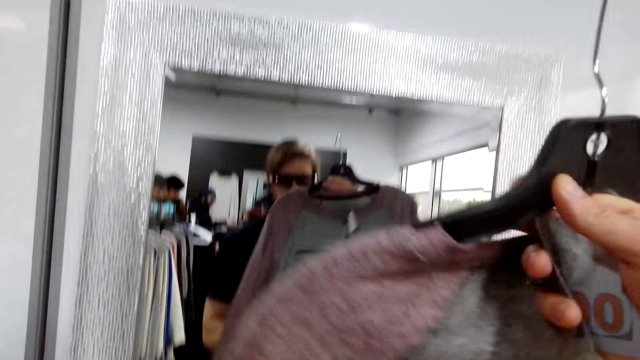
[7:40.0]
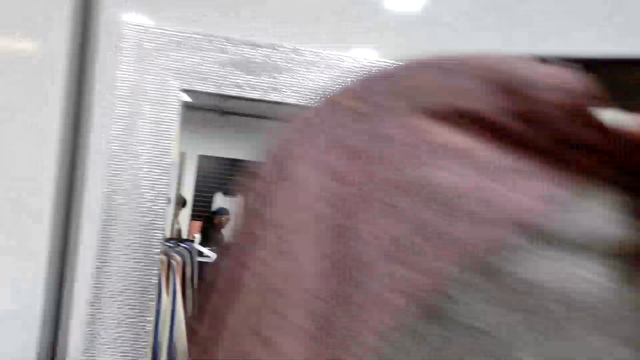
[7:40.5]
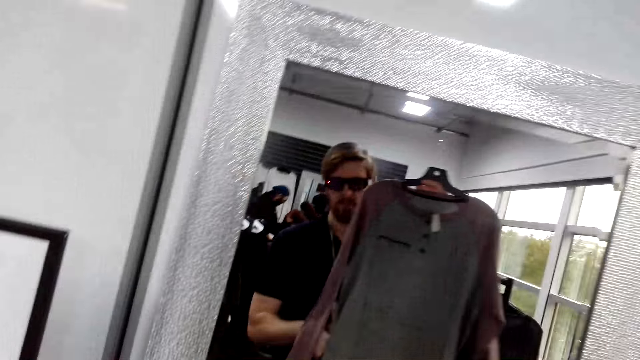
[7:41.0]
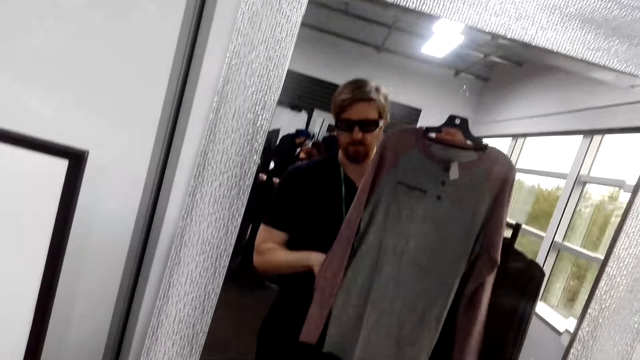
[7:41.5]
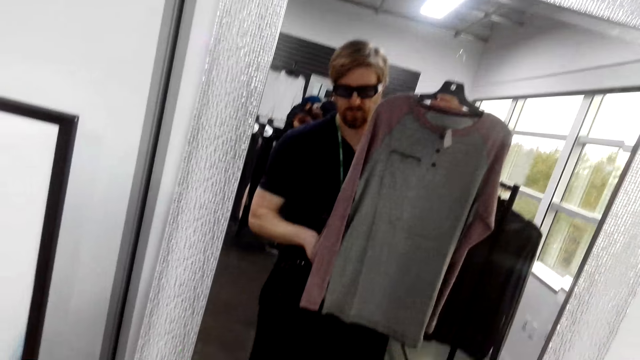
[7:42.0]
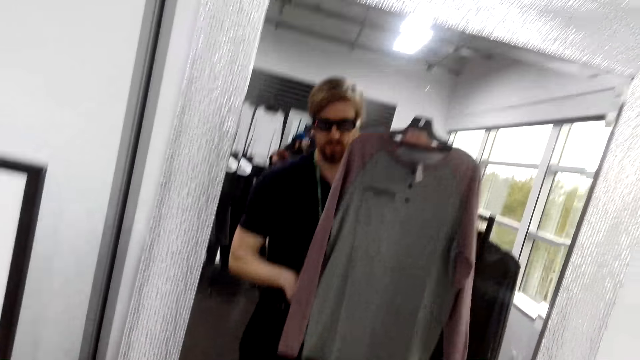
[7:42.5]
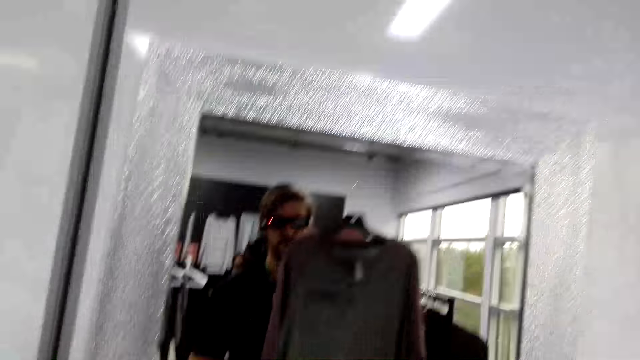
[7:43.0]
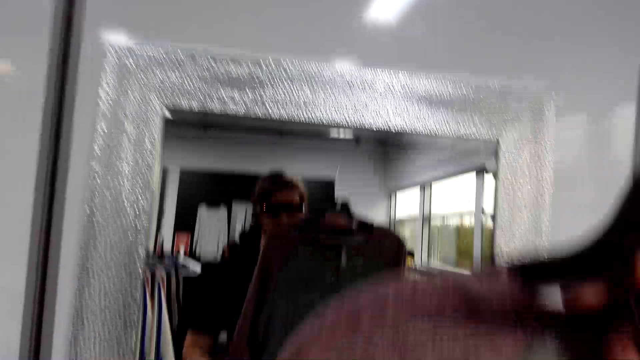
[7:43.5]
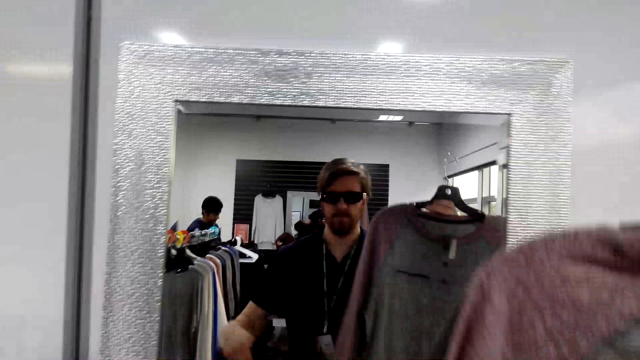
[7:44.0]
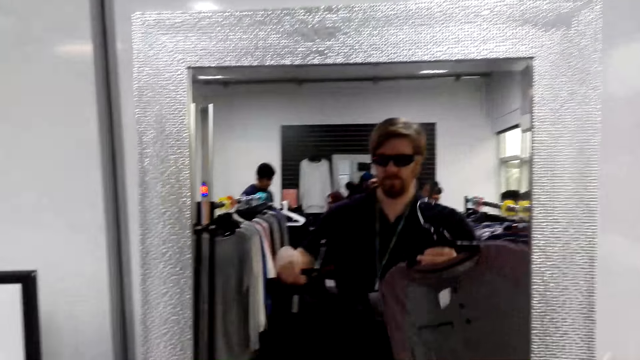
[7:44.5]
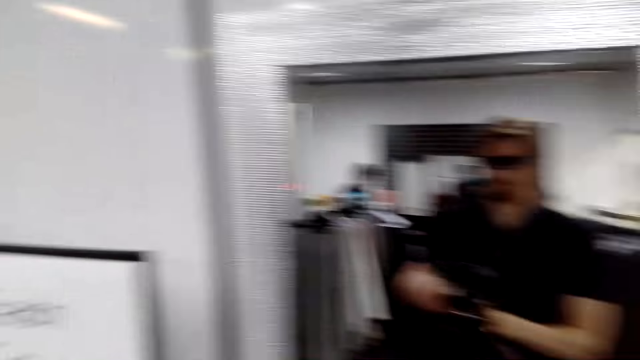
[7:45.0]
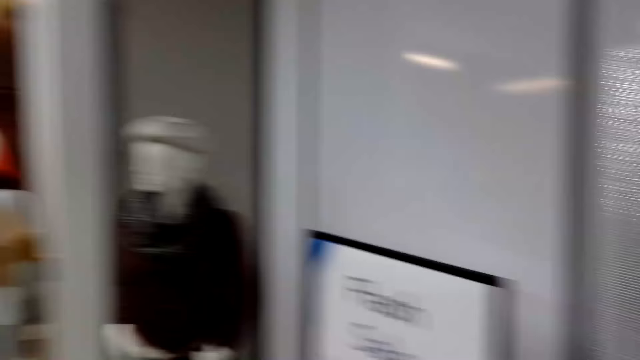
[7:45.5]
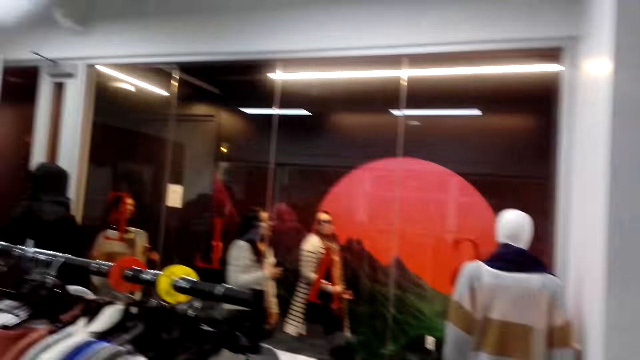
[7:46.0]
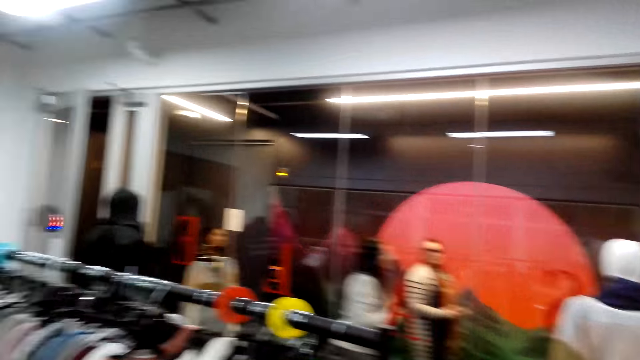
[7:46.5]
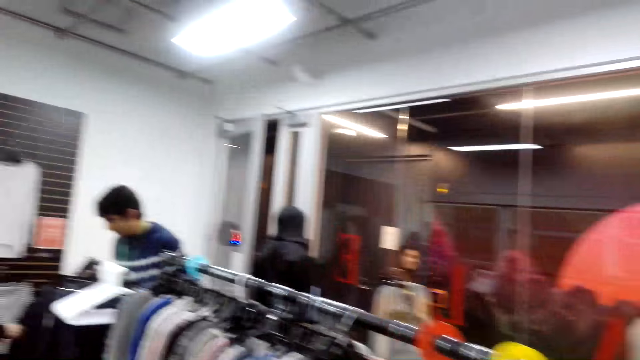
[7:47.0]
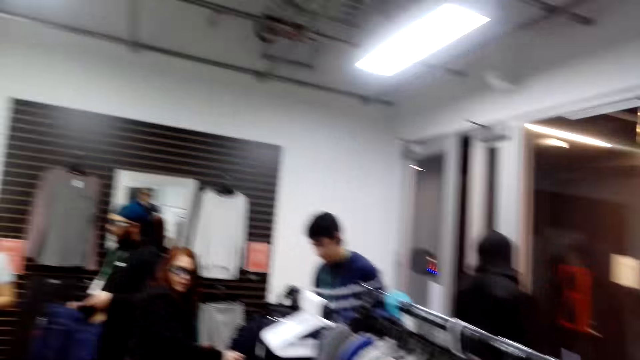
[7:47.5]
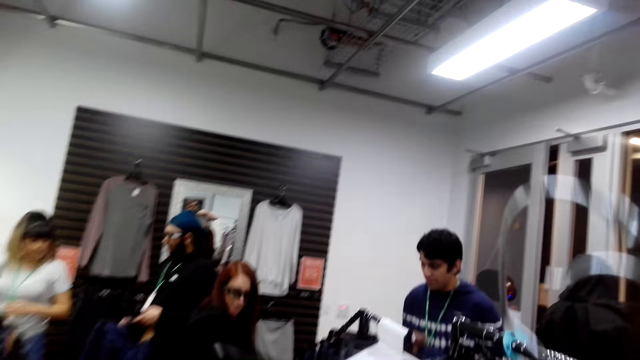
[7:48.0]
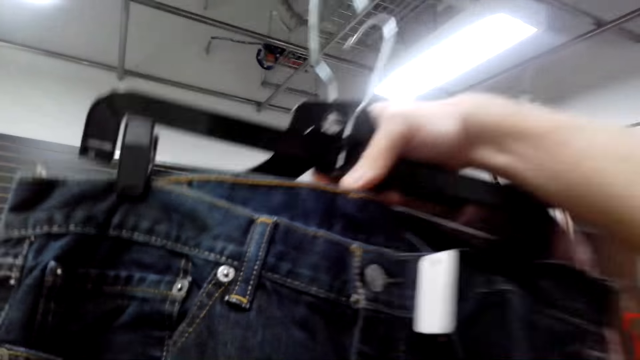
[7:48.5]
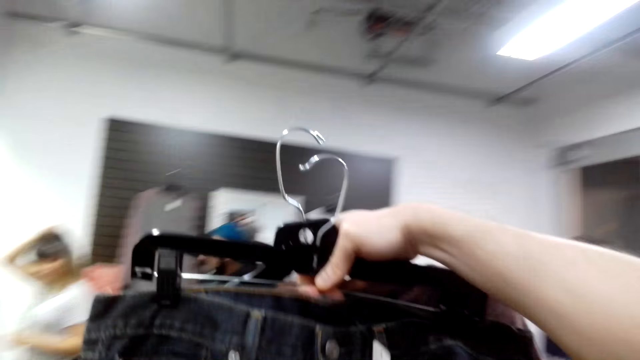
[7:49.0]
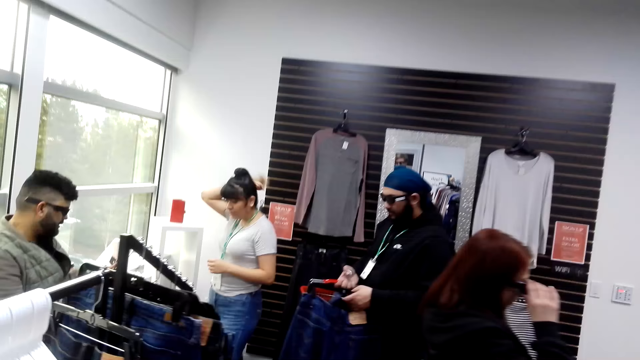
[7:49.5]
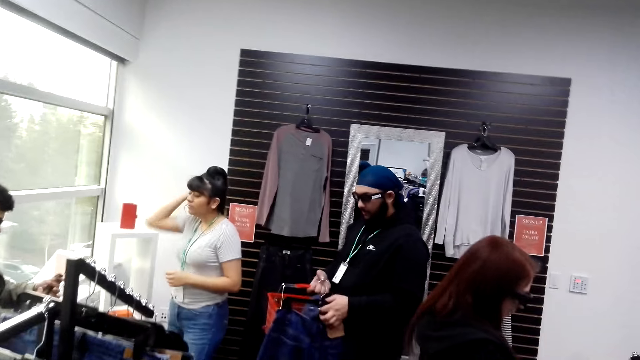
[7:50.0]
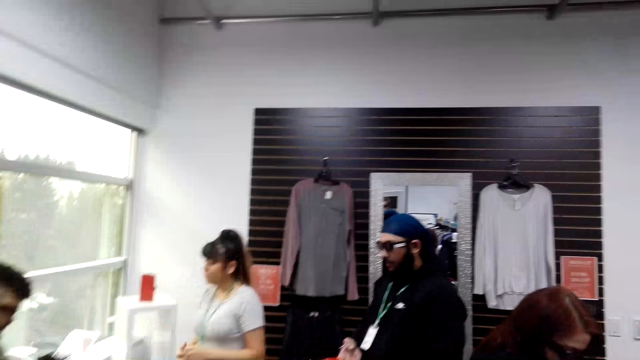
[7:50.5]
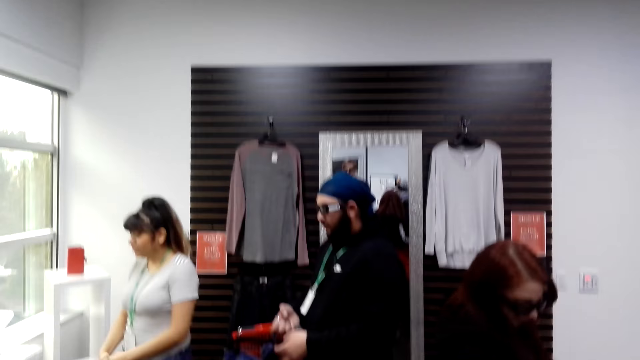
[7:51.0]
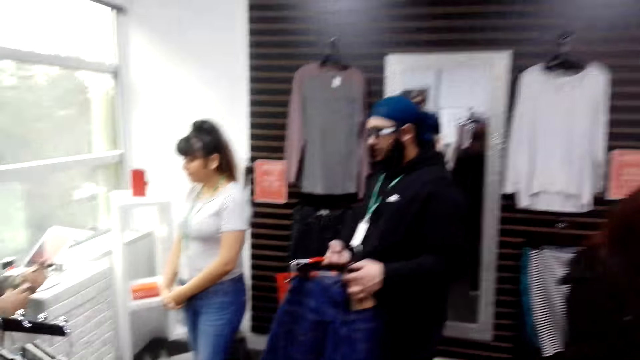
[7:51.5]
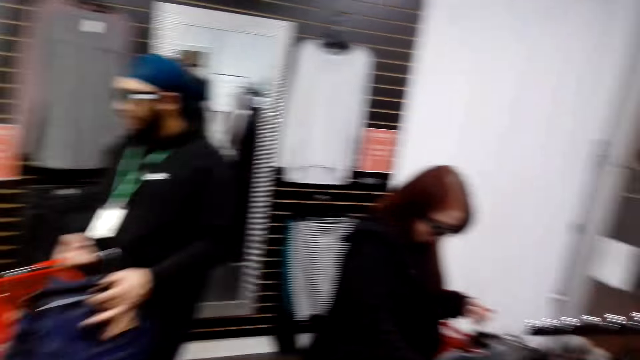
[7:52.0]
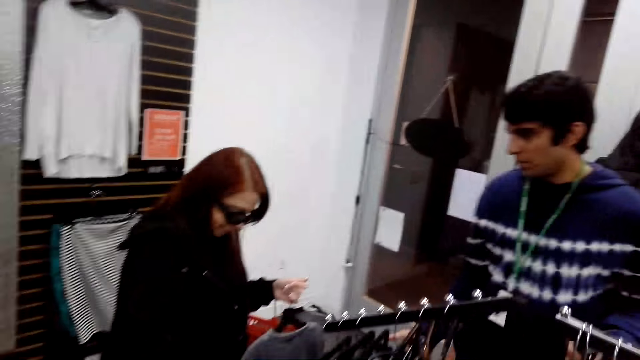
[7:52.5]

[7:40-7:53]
The camera wearer lifts the cloth. They look at a sweatshirt. They put the clothes together and look around. They lift the cloth. A man lifts the cloth.

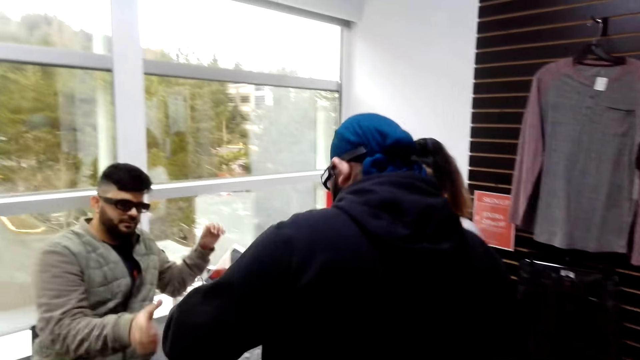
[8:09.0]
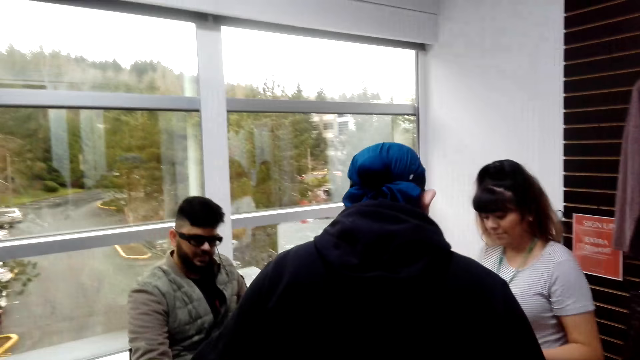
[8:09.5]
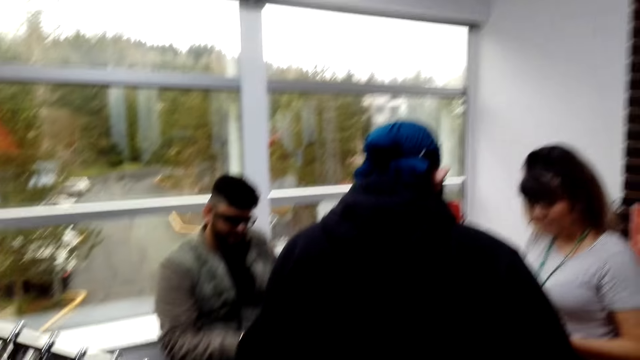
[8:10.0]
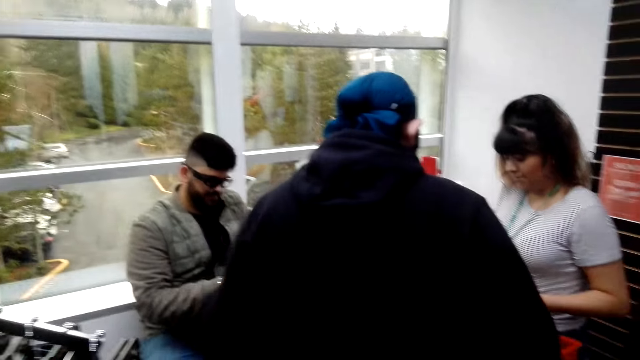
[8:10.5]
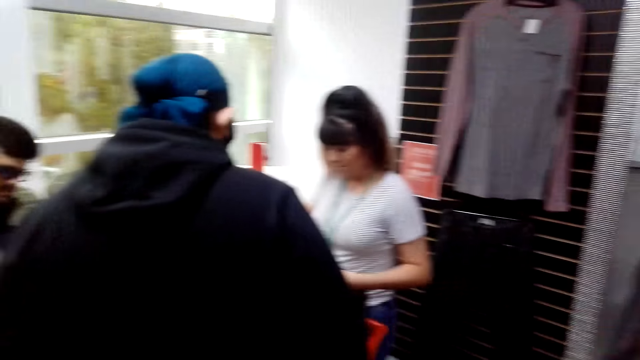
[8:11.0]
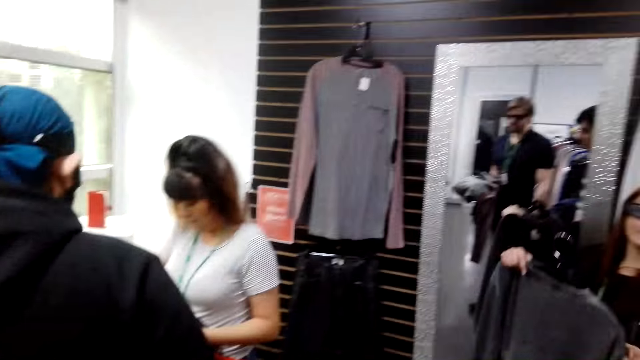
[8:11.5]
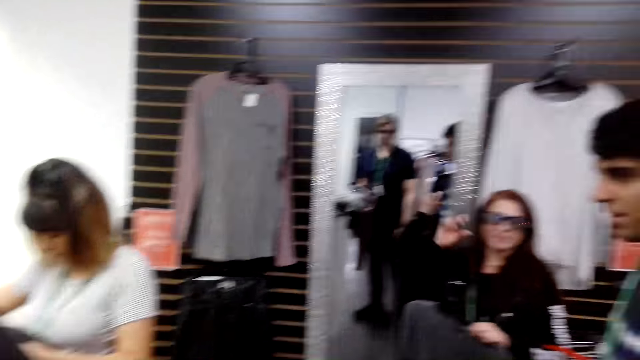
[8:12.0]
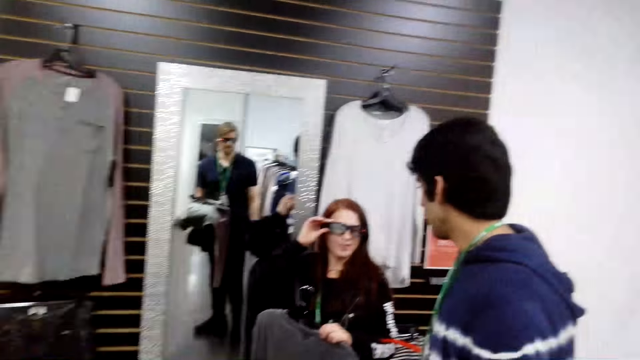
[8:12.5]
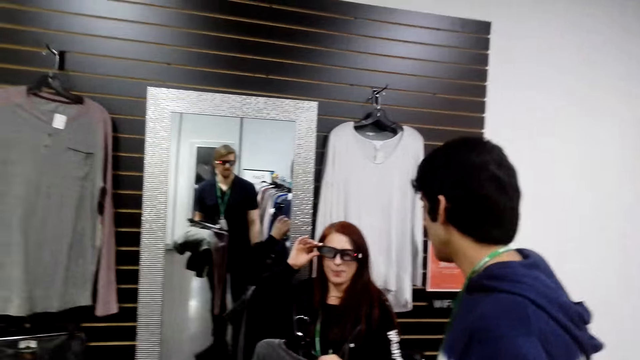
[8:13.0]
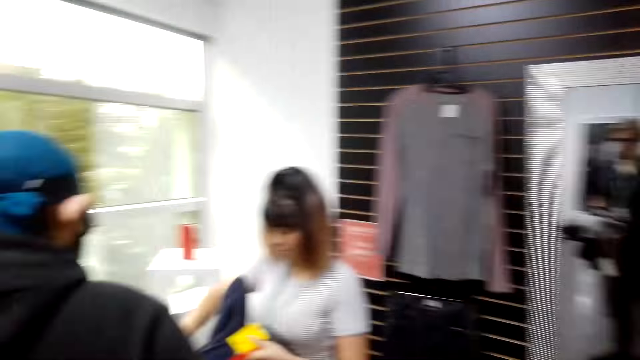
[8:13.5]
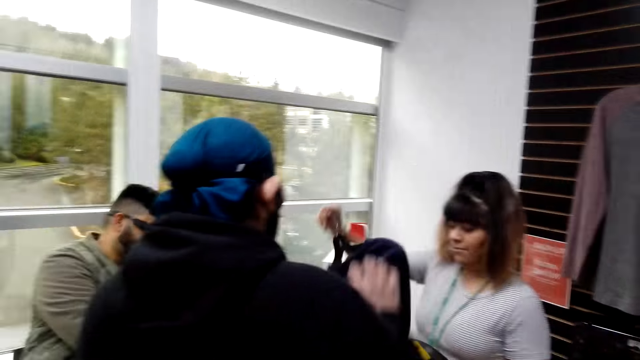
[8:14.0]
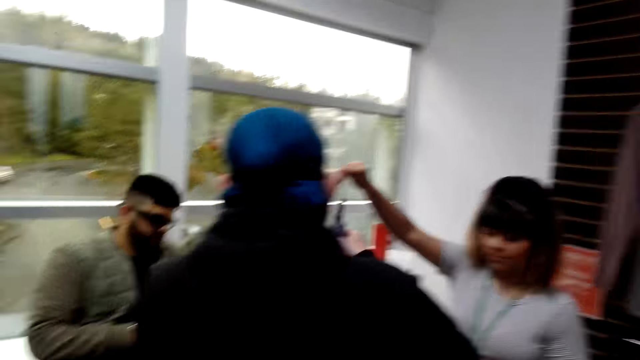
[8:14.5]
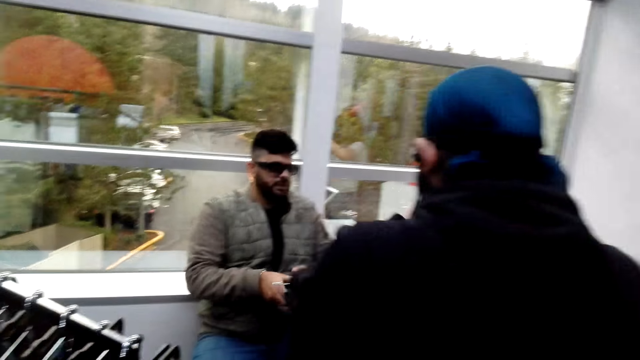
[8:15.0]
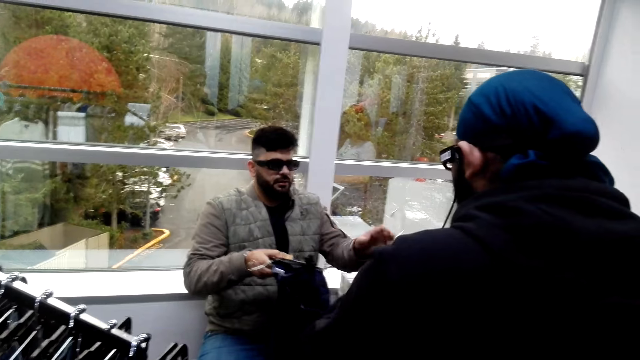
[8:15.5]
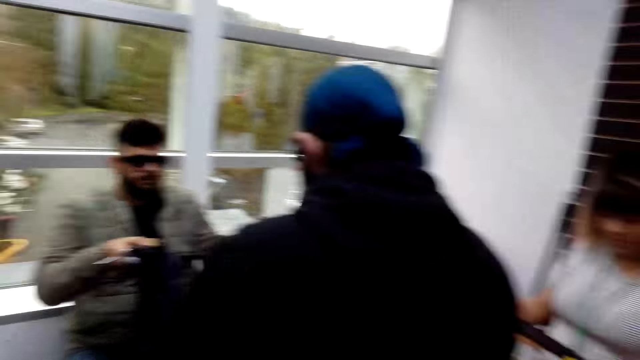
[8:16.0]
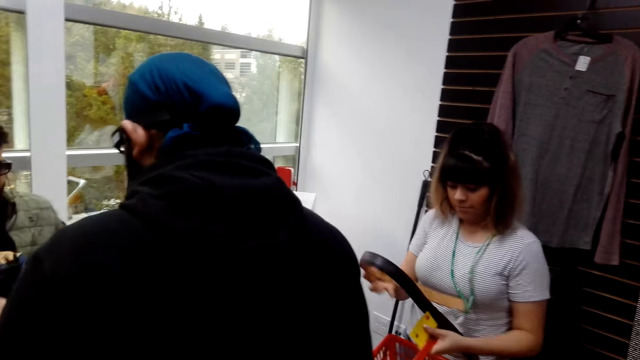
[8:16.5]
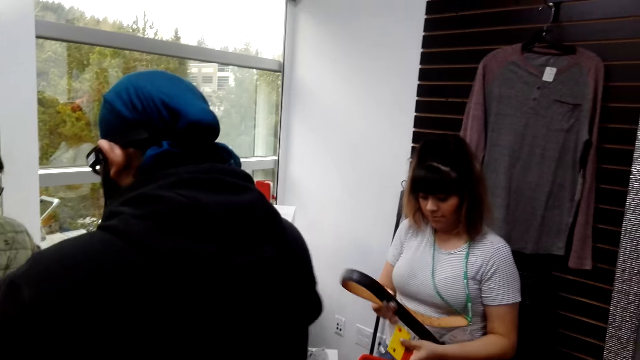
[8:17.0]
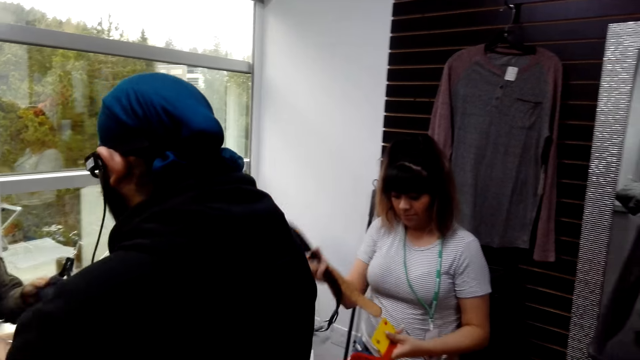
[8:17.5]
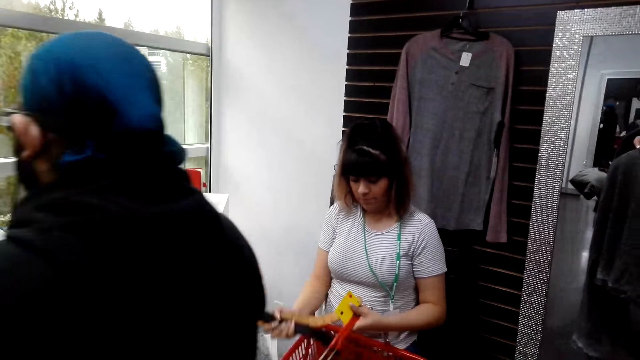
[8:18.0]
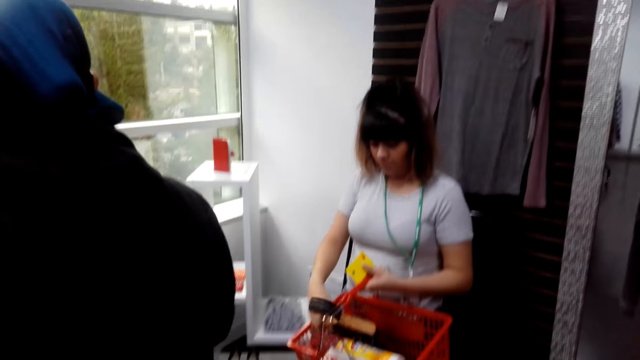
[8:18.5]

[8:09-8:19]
A man picks up the money. A woman adjusts the glasses. Another woman lifts the cloth. The man lifts the cloth. A man gives out a pant. The other woman lifts the belt.
